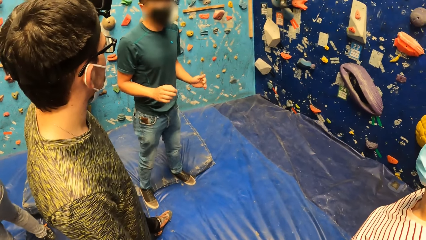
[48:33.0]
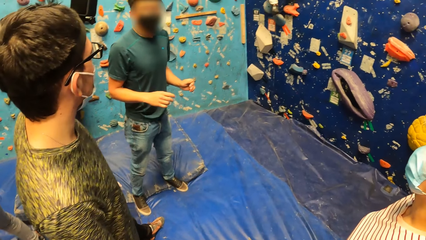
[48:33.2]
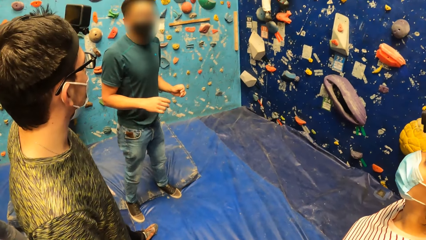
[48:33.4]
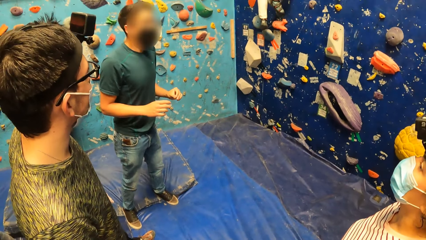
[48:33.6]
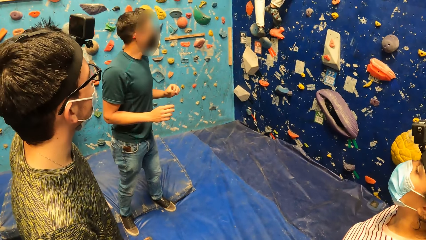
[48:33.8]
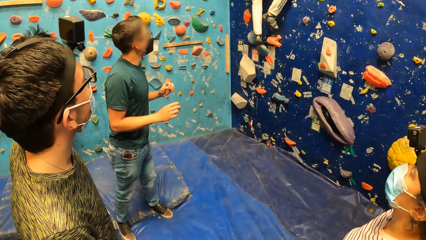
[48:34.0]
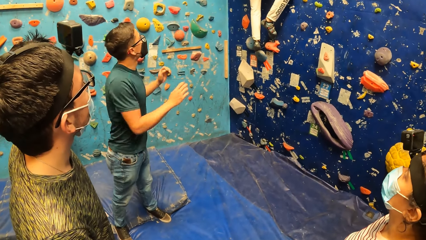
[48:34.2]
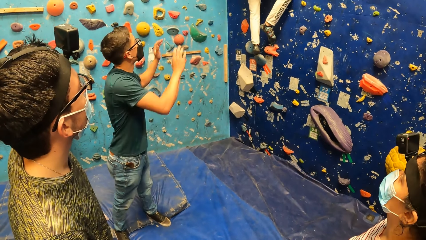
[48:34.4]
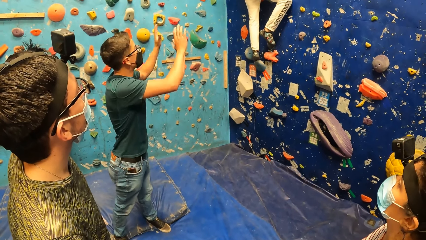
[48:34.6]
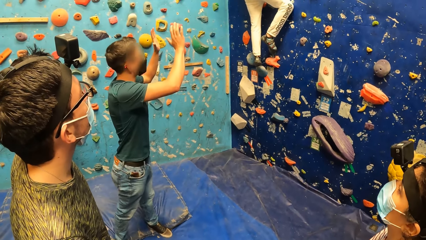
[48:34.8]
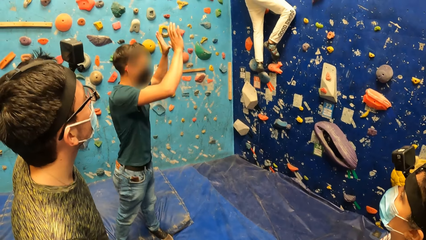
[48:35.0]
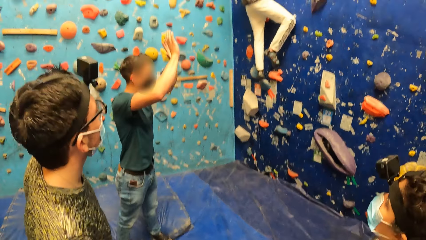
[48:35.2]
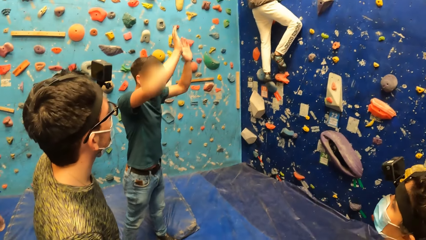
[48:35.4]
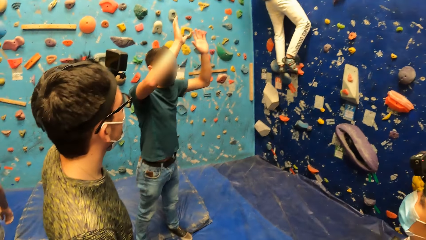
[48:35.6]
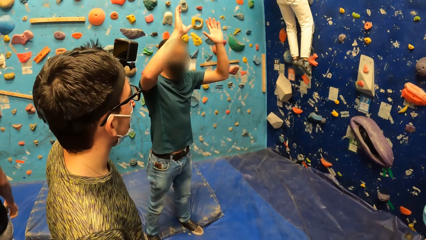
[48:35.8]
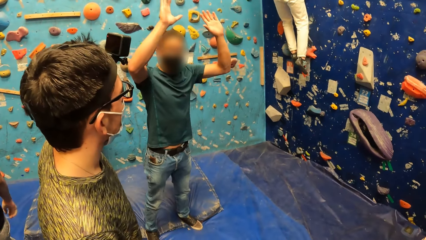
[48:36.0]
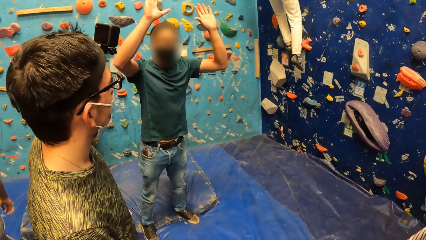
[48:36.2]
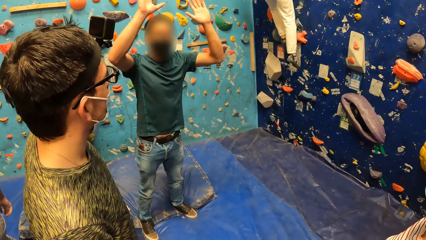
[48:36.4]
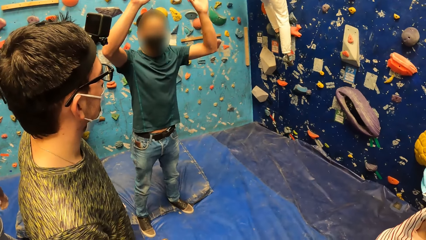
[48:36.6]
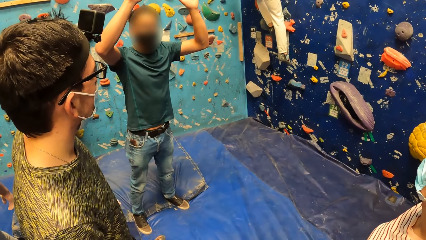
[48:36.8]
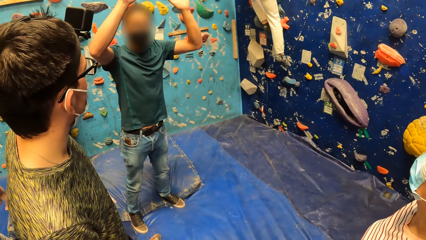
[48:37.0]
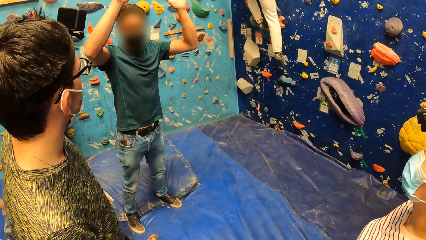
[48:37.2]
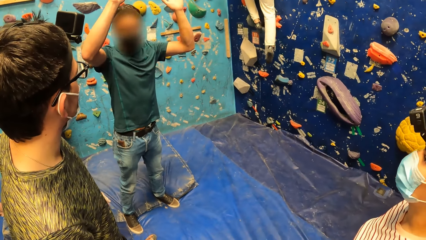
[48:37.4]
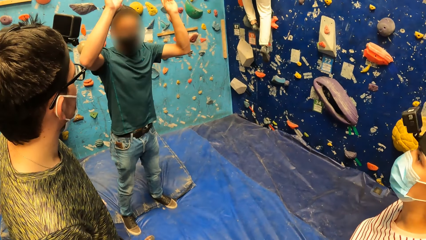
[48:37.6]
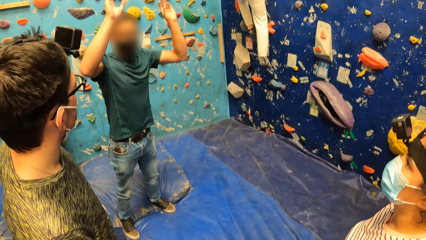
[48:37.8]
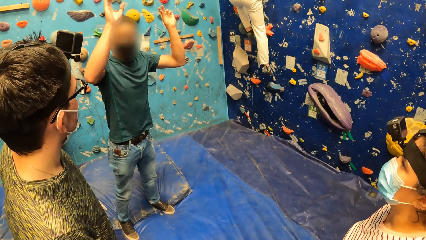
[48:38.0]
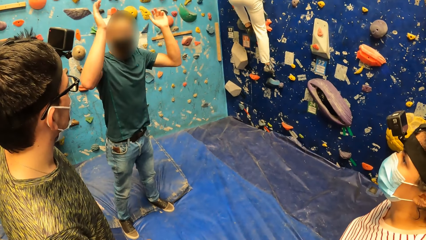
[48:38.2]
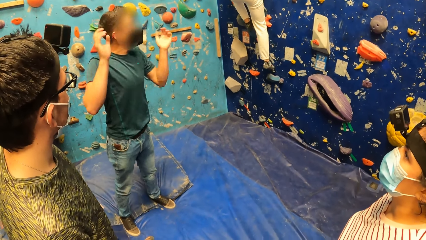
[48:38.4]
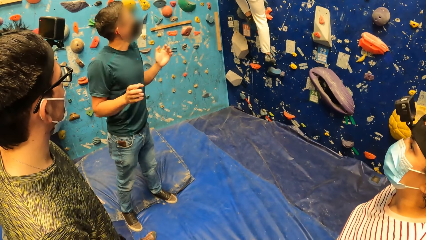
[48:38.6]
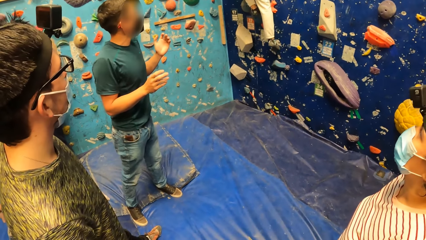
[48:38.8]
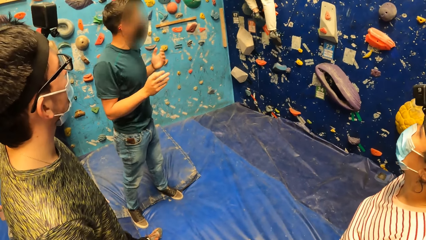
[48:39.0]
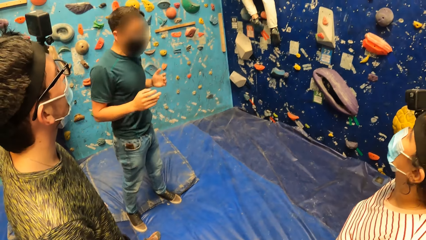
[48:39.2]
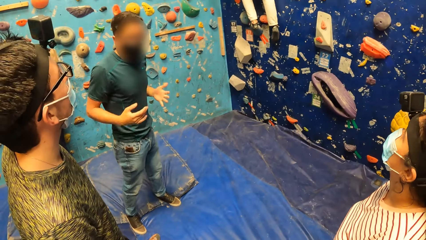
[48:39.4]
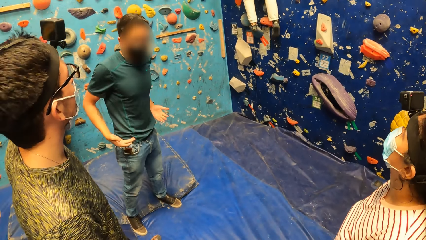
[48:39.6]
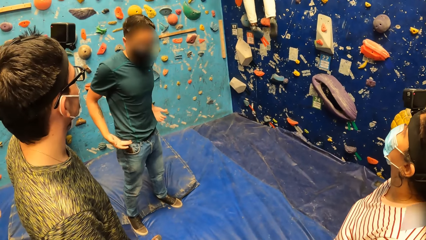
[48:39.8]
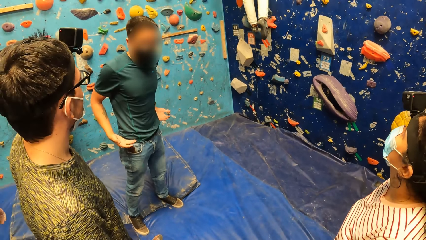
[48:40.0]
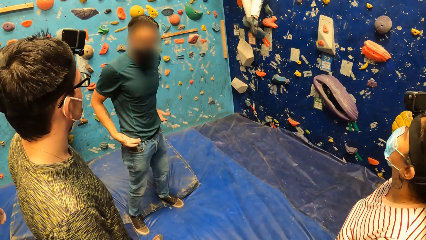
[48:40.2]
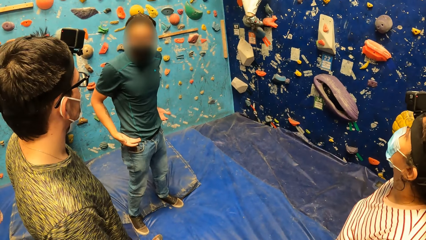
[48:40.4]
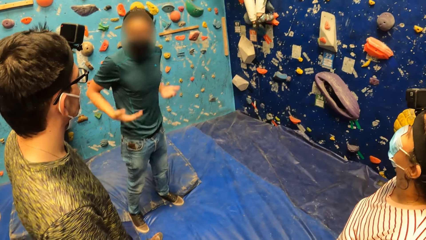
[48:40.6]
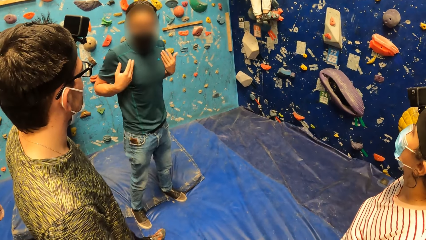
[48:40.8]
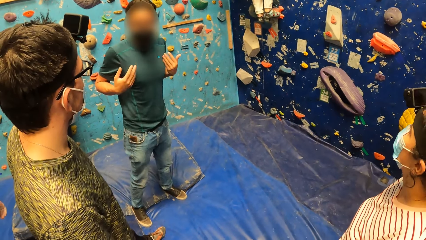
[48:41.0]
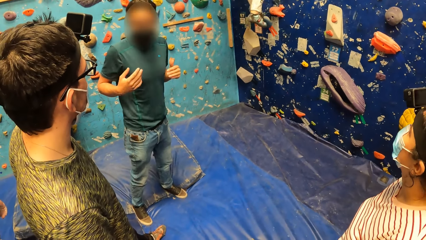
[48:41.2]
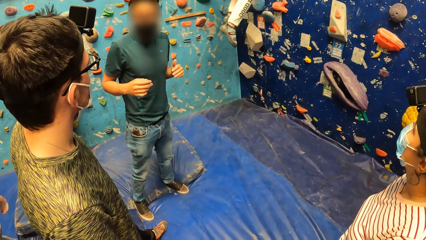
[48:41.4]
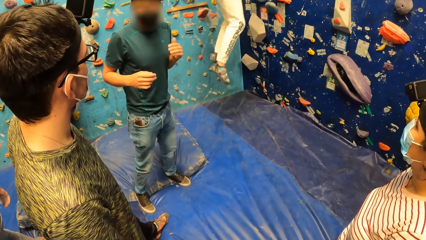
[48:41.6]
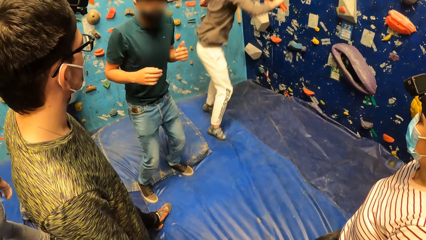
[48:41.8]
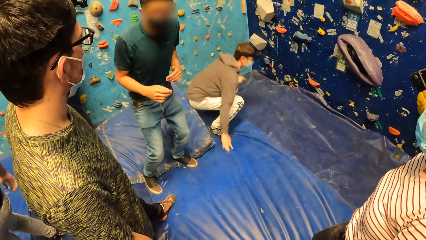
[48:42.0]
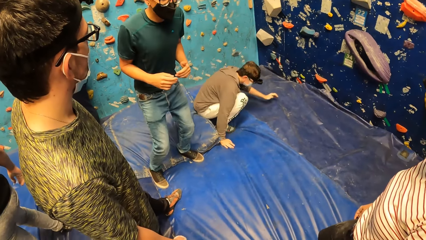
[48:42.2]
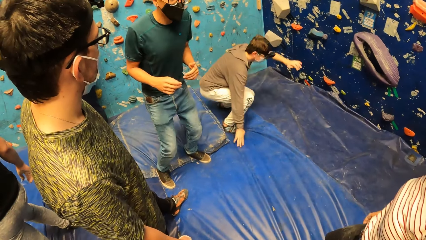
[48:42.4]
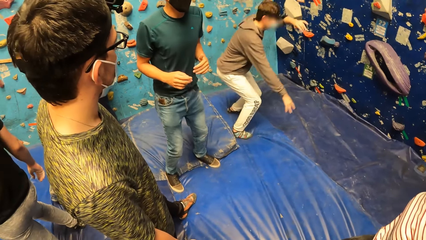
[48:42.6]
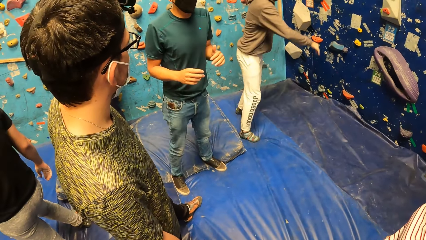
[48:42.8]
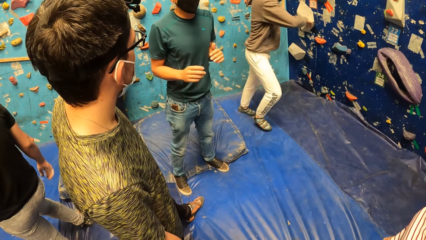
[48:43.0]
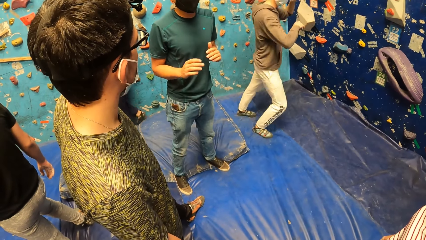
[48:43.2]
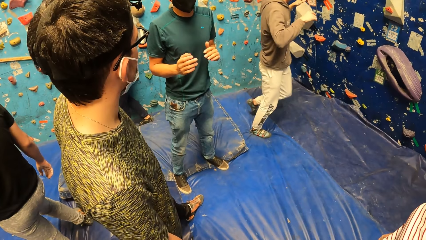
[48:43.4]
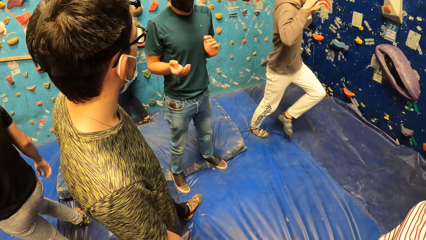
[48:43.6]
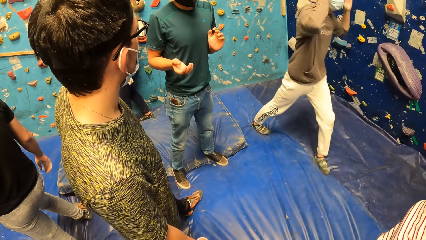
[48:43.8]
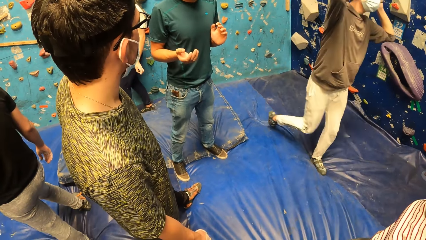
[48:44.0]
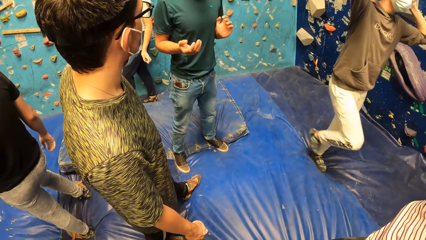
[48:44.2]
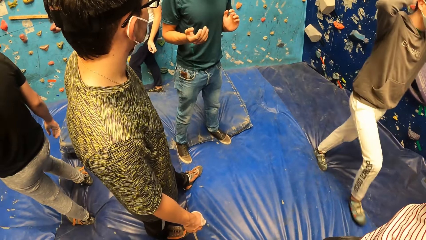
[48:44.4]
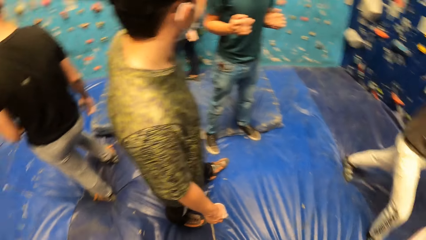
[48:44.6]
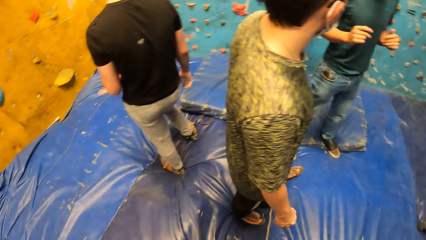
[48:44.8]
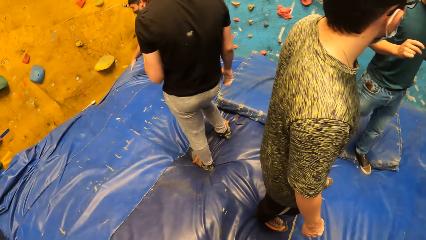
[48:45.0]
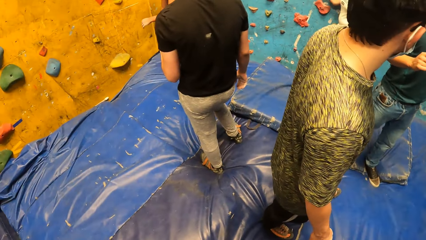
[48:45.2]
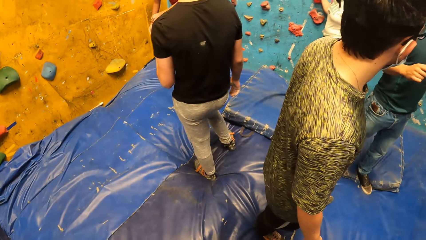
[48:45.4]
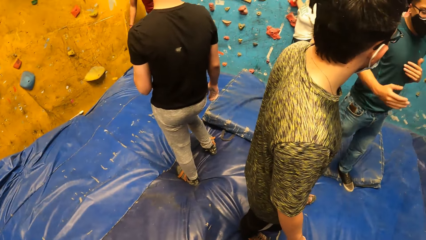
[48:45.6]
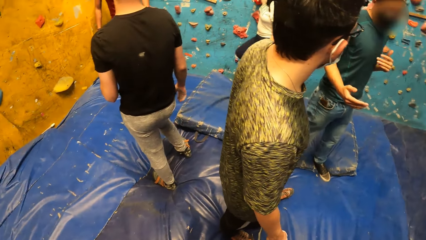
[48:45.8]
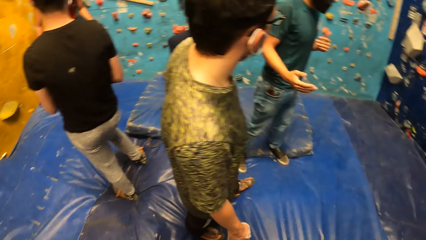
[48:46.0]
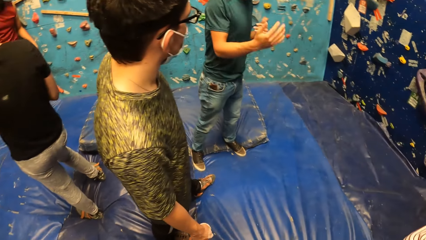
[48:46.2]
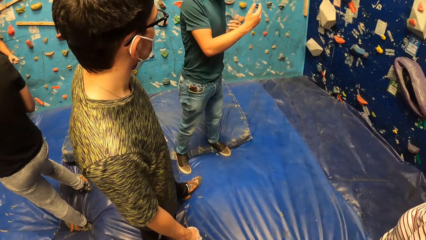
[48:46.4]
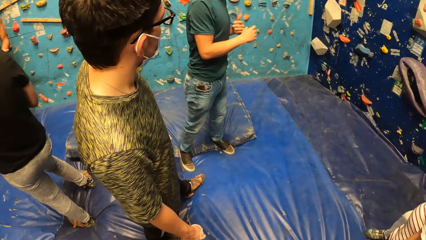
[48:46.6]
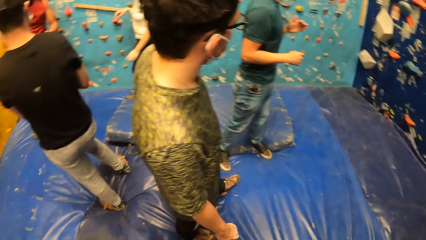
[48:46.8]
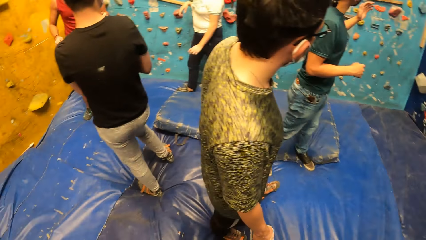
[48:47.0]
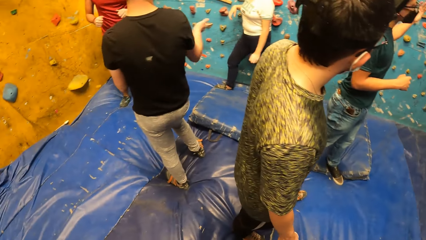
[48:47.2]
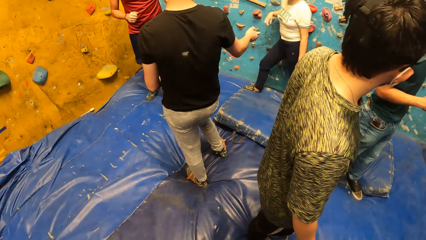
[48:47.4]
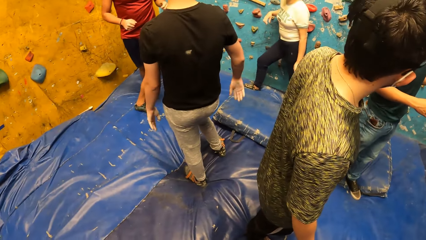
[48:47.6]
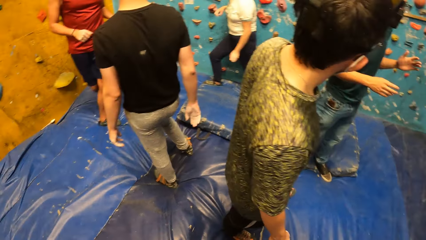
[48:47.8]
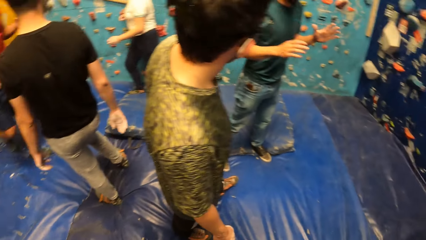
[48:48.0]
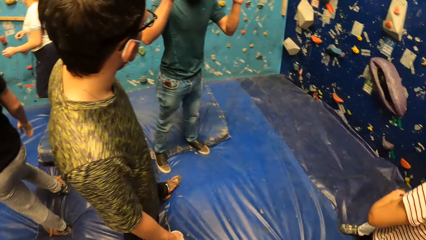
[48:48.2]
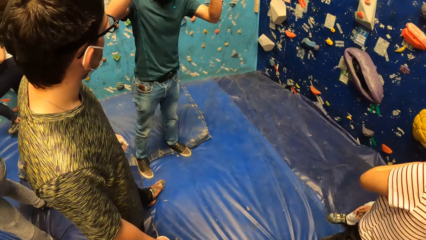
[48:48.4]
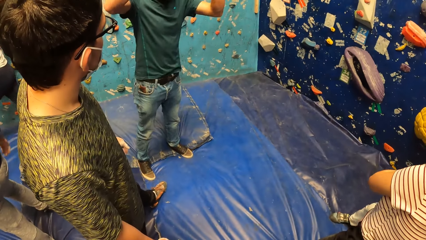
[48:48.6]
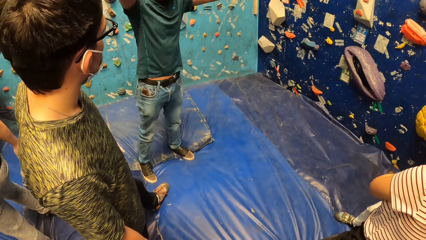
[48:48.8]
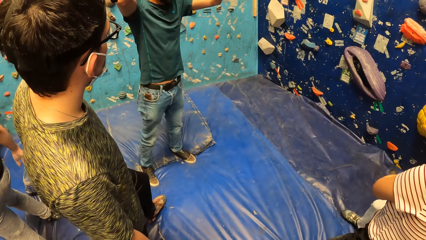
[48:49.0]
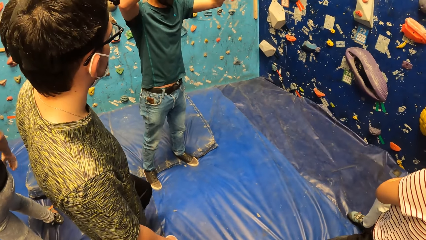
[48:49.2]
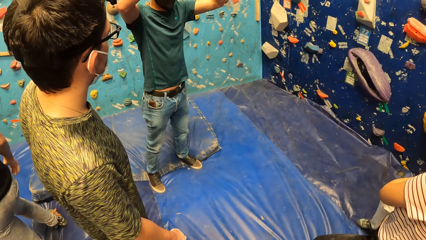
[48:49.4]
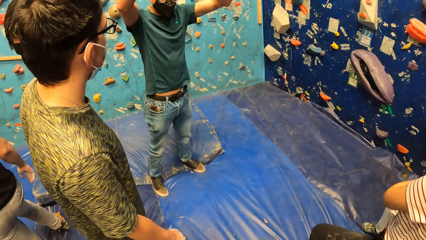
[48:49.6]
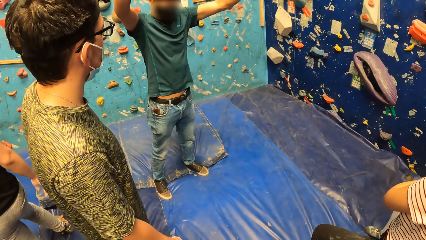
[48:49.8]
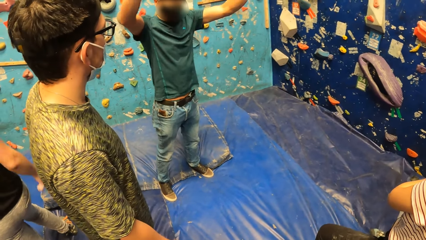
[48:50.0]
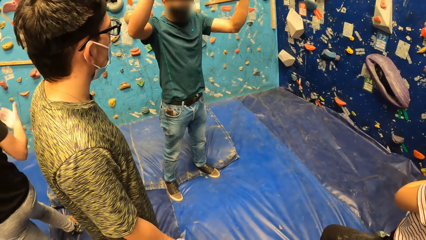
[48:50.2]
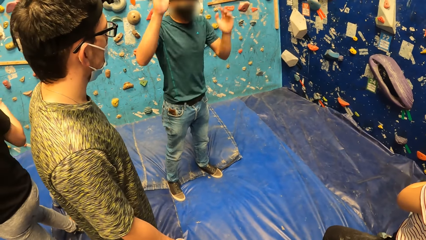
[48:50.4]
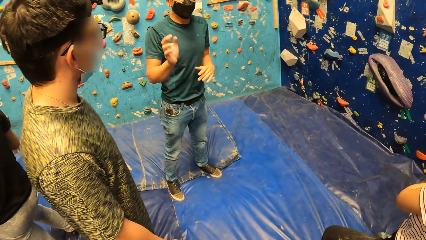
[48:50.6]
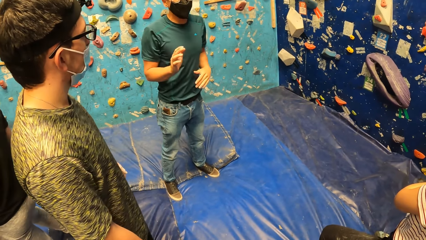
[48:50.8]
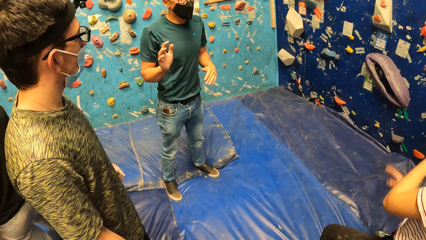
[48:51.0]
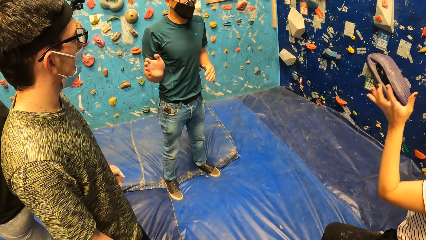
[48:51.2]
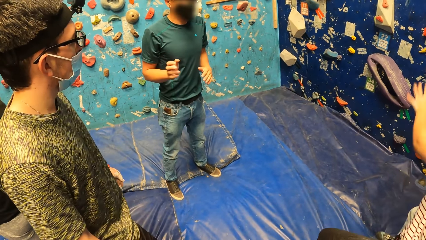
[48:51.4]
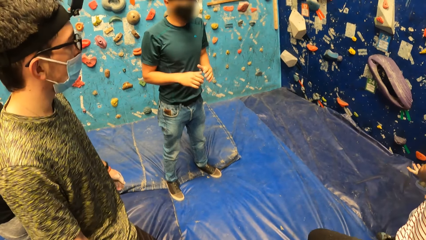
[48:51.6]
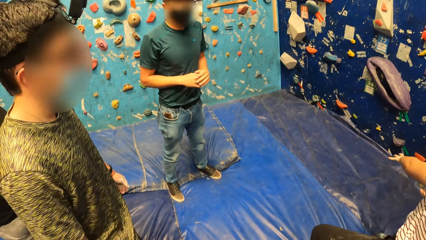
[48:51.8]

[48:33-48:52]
A person lifts the hands up. The person puts the hands at the waist and touches the chest. A man jumps down from the bouldering wall on a crash pad. The man walks around. The camera wearer looks around. The person lifts the hands up.
